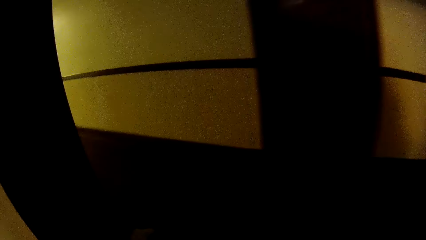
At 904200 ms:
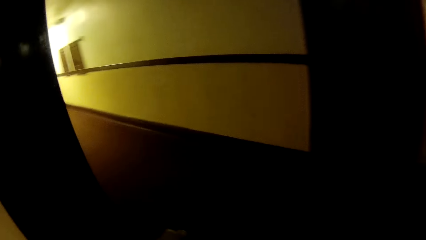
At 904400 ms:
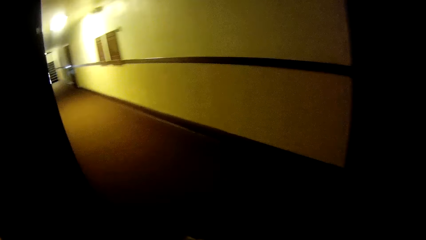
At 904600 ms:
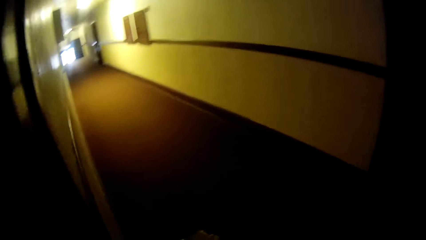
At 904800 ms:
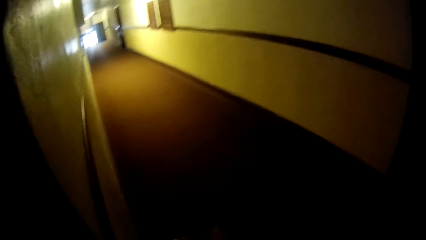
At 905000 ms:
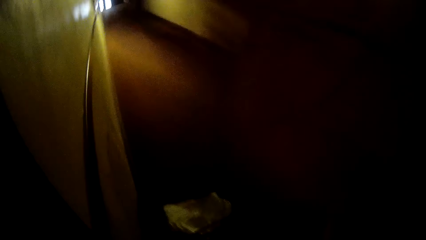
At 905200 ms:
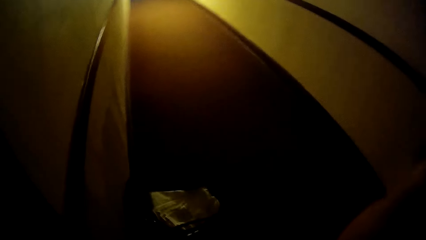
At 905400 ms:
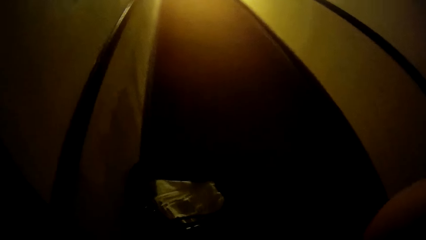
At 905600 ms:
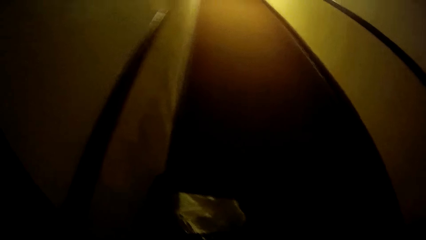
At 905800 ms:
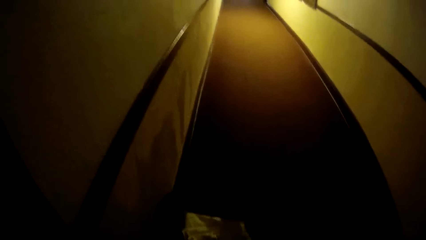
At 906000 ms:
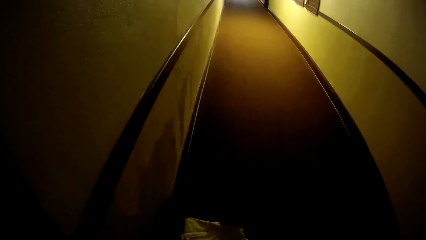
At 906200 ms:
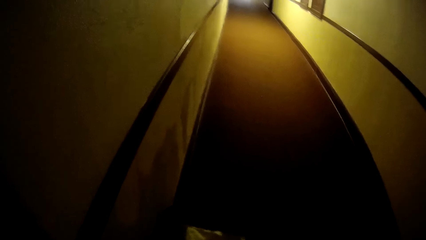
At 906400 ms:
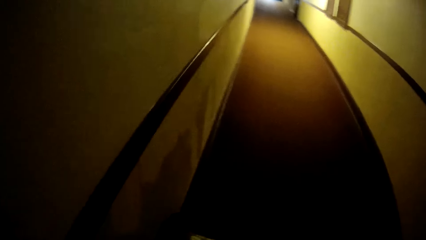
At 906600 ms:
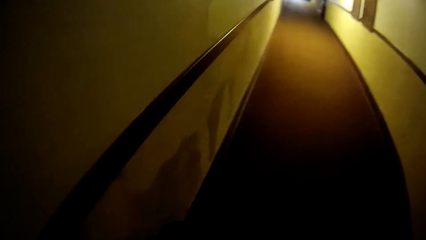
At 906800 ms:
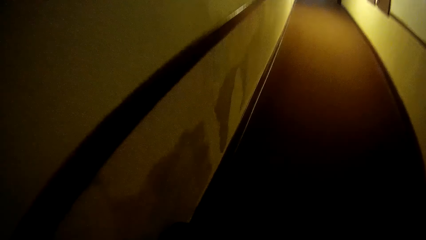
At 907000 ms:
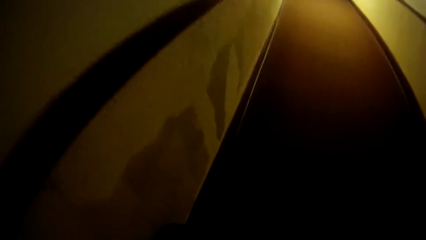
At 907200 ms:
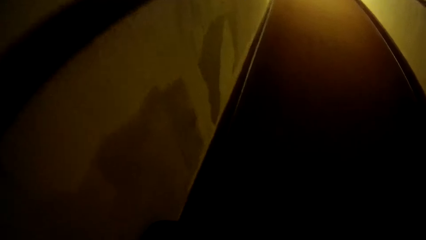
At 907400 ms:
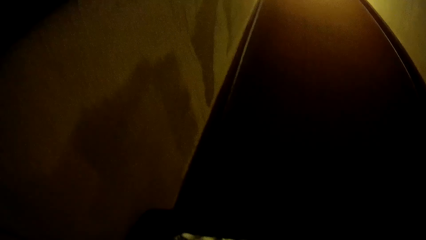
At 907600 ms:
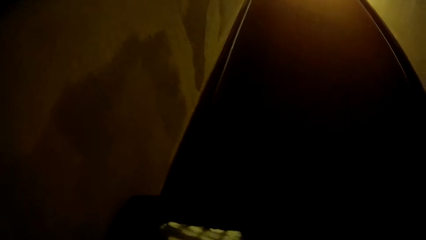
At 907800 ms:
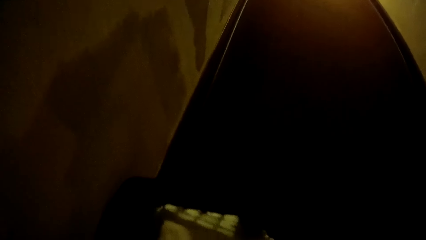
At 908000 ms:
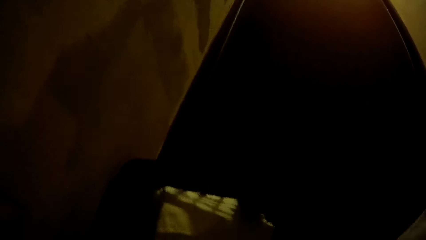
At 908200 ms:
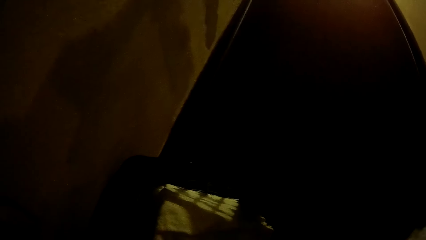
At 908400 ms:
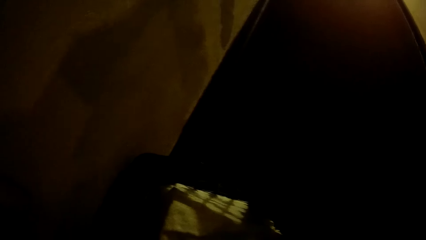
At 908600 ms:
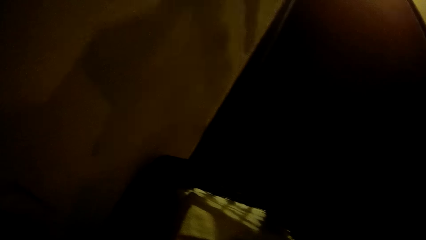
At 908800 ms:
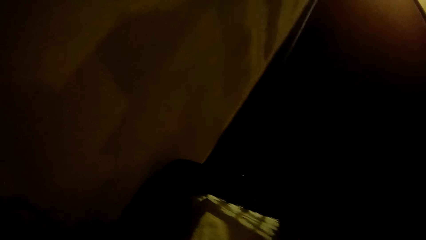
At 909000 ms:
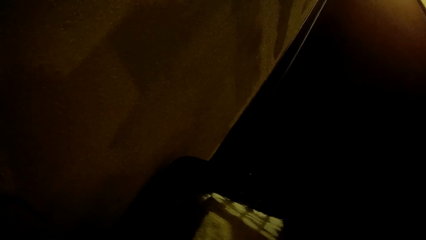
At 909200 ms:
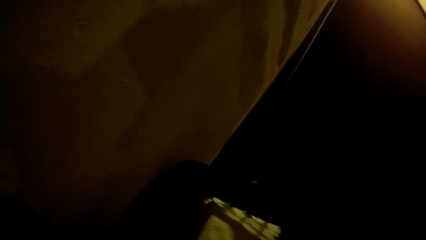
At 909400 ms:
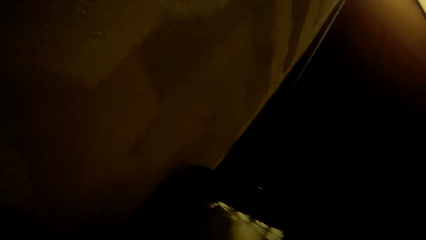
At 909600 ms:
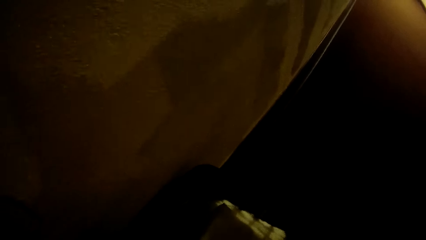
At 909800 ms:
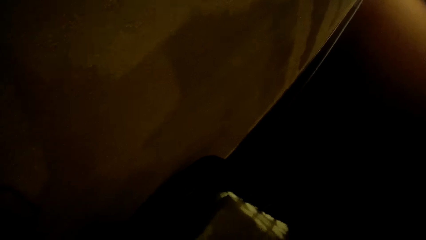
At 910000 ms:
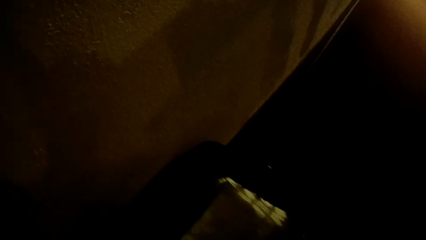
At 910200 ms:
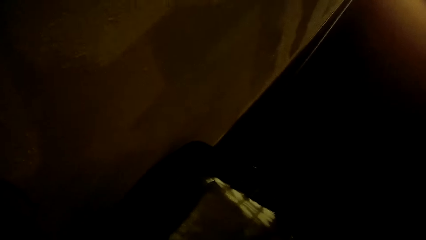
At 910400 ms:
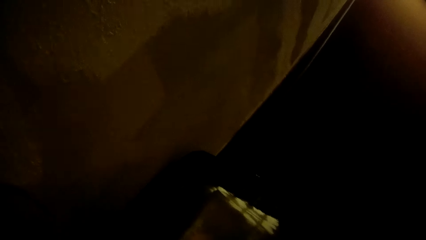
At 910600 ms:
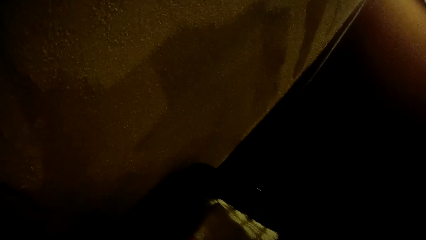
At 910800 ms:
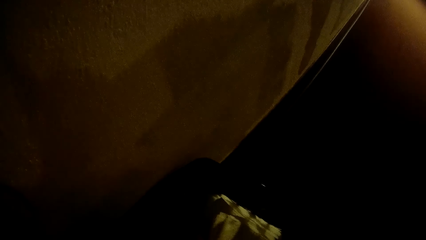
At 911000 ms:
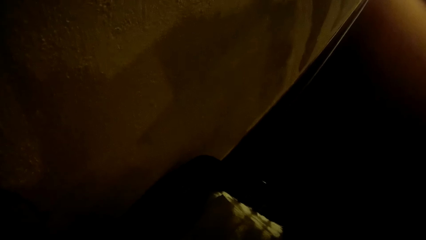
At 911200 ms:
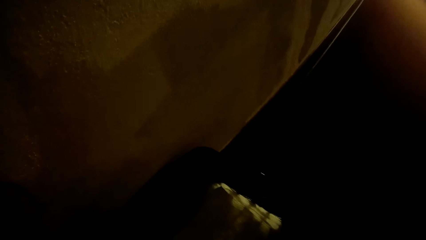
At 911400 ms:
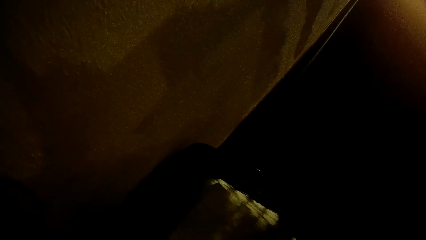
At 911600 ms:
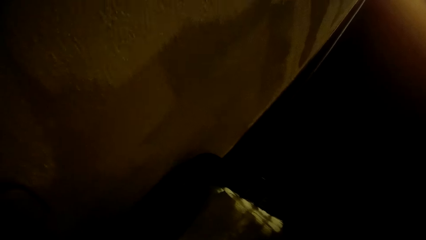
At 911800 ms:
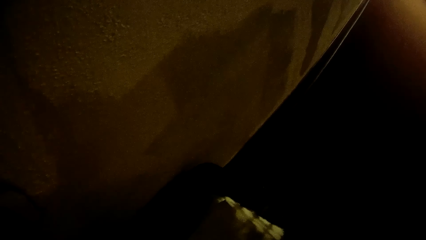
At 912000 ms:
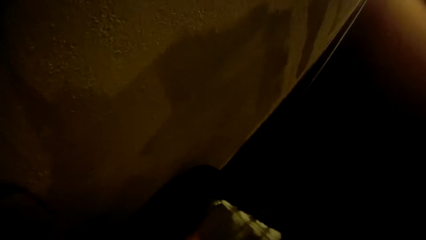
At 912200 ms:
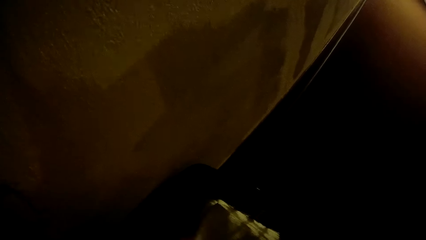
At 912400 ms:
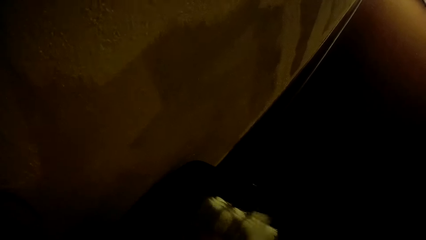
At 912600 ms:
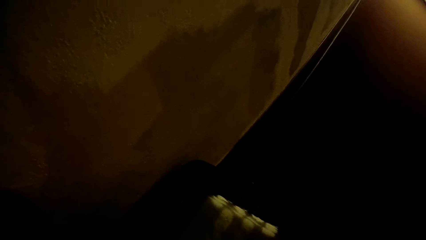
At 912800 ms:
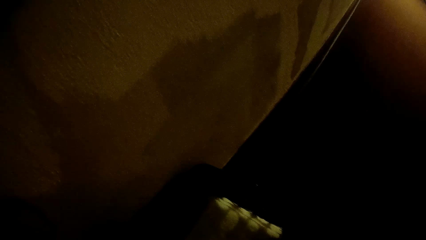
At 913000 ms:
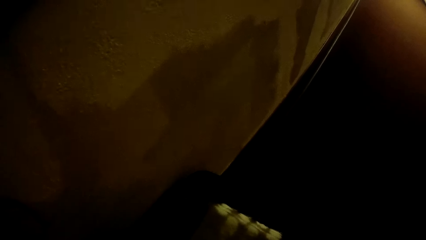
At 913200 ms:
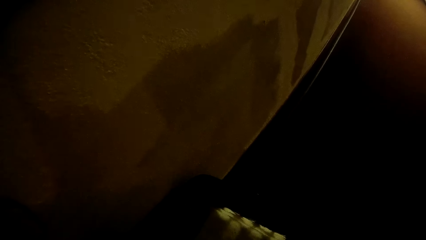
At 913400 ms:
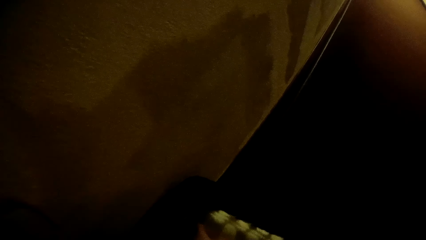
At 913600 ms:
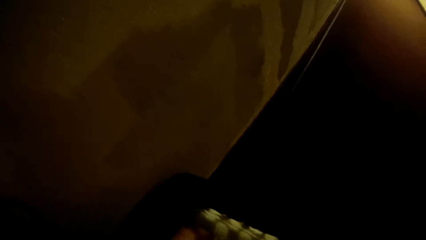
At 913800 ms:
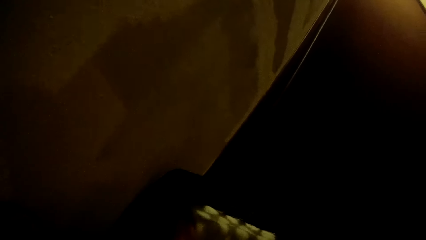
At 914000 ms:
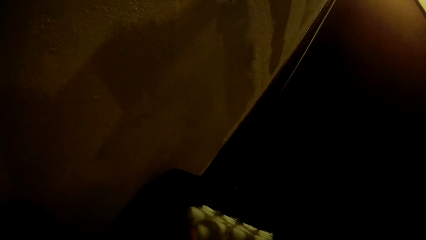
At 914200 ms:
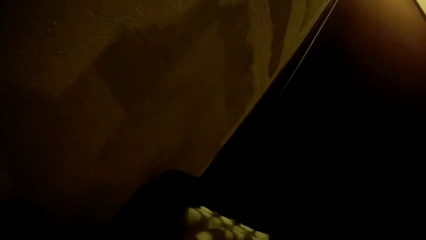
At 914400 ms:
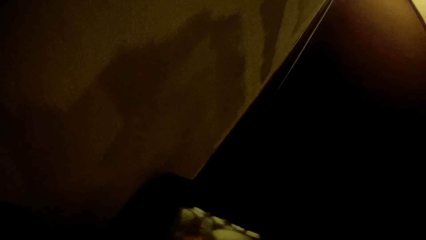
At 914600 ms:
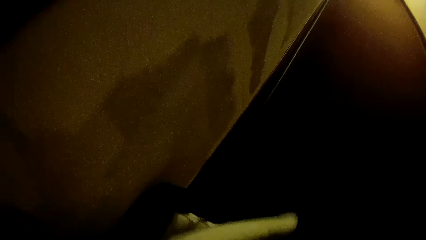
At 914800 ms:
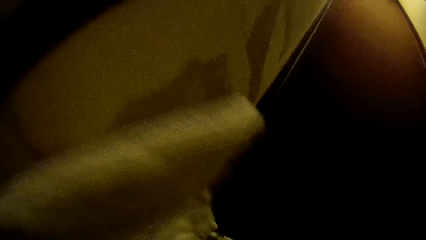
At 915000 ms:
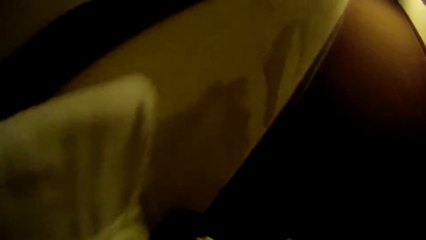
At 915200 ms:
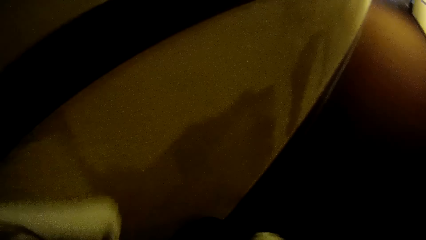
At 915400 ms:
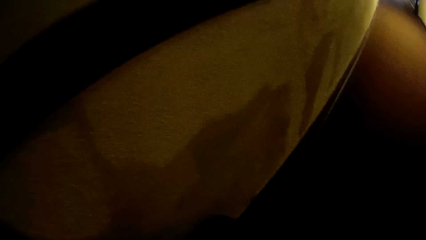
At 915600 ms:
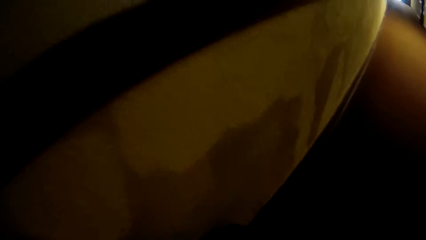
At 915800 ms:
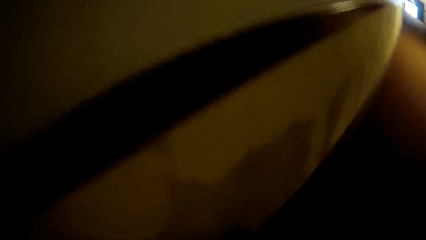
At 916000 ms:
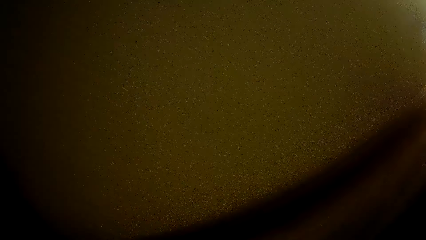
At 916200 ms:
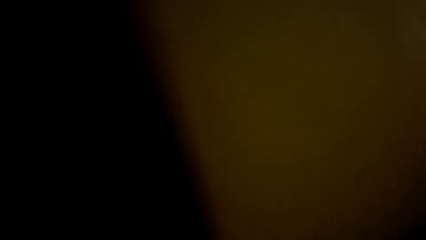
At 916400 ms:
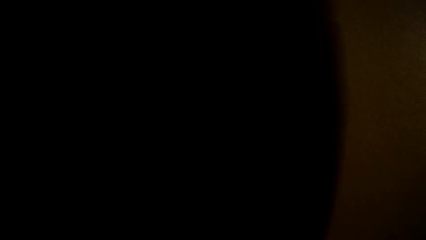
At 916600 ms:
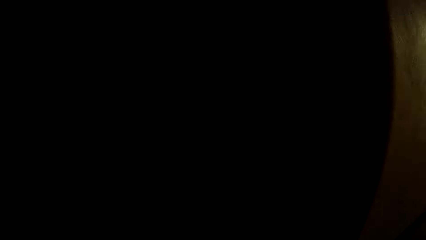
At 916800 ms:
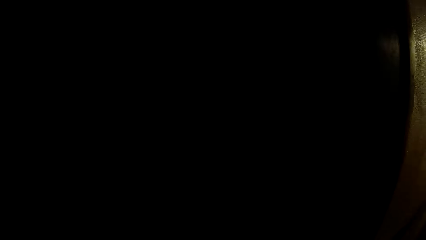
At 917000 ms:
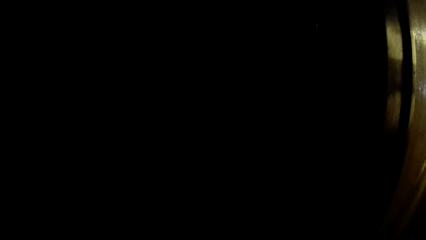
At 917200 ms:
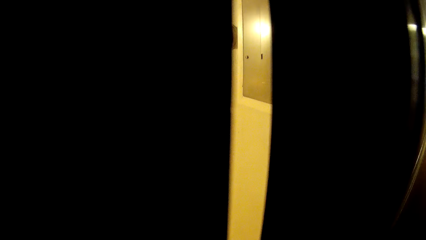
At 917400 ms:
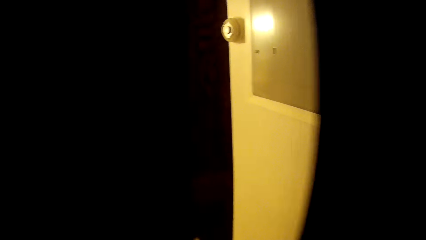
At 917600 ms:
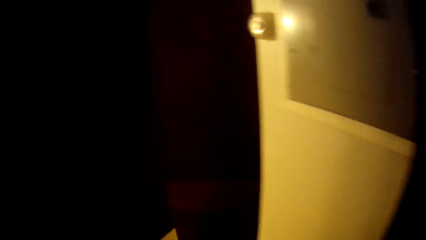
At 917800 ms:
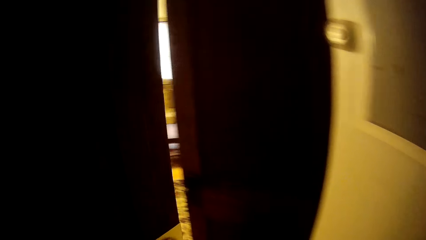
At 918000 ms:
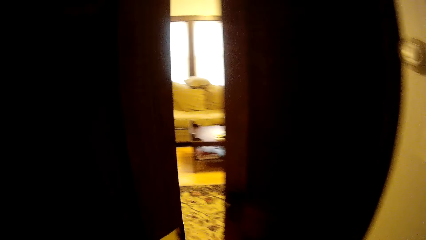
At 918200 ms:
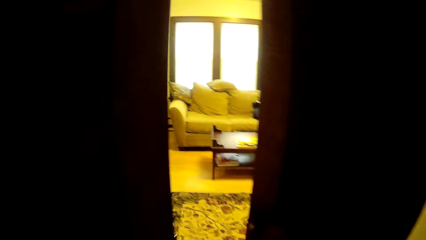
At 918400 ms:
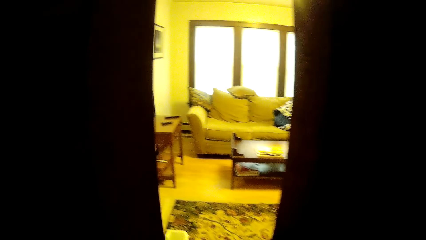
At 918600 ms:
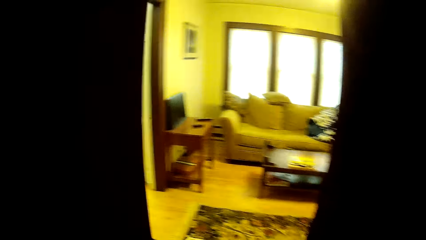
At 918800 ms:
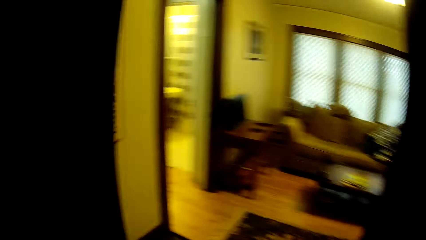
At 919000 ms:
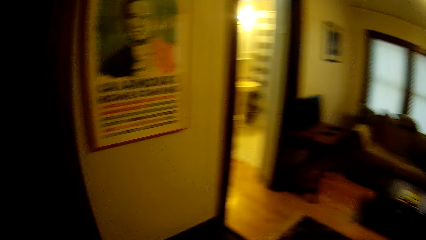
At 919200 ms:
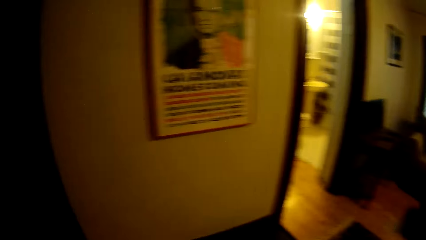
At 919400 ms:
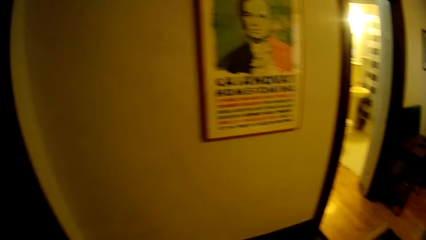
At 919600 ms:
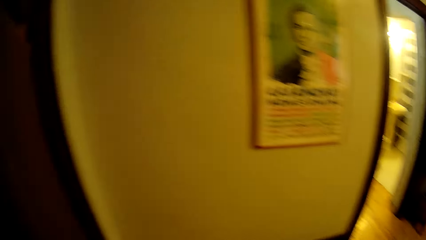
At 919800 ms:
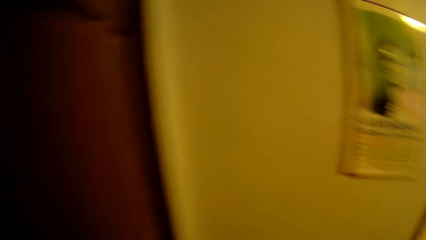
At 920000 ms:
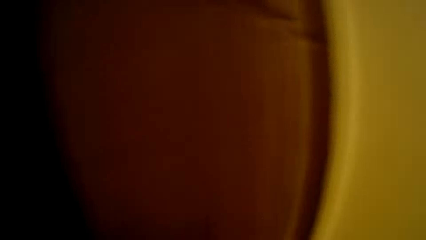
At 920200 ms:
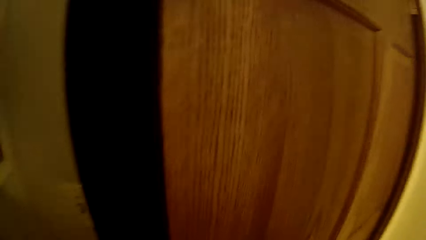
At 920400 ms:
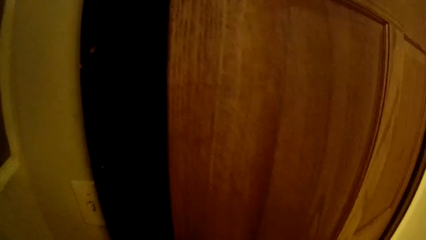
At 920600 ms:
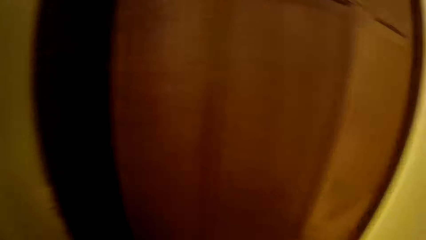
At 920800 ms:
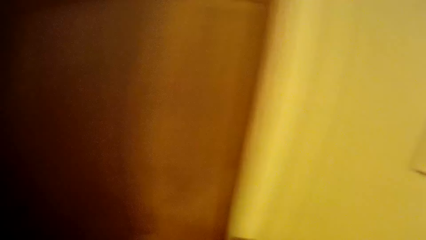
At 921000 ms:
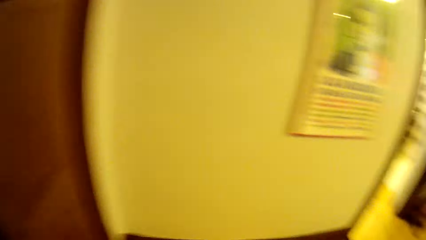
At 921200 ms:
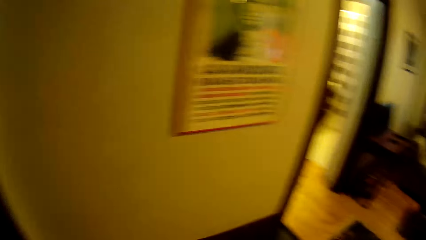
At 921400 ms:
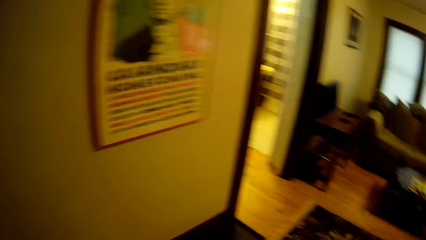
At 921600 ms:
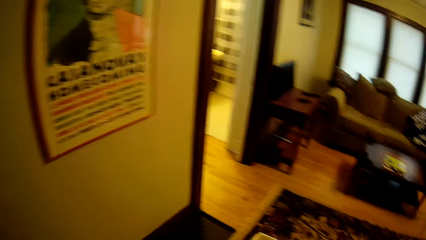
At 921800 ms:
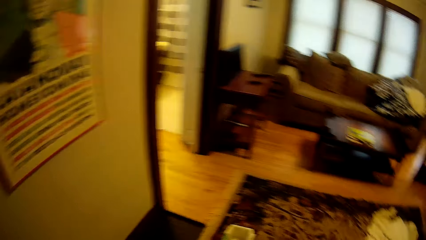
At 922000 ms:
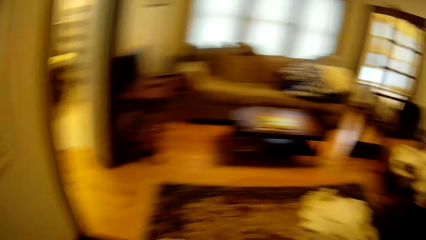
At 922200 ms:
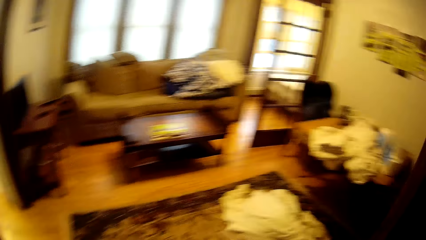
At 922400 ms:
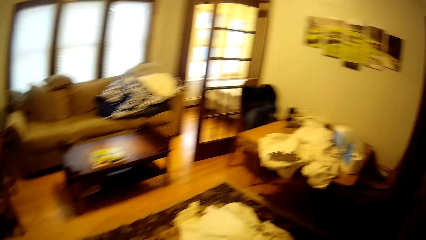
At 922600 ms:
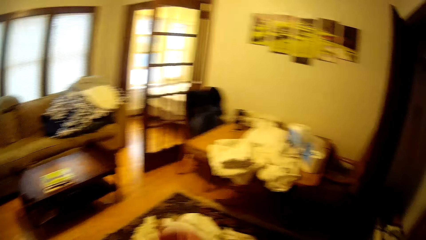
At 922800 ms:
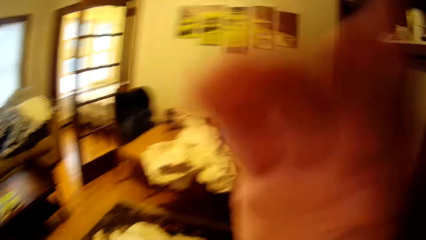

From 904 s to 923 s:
The camera wearer bends towards the floor. They pick up bedding or towels. They open the door. They walk into the house. They close the door. They walk around in the house.
